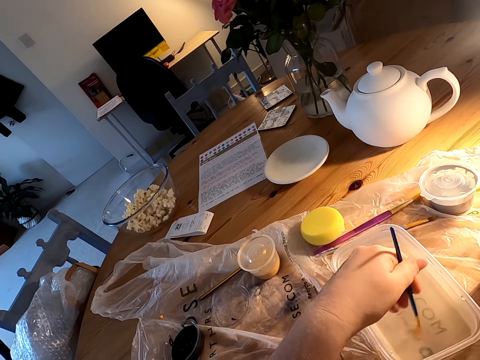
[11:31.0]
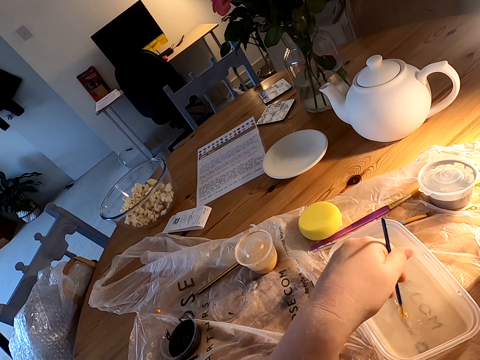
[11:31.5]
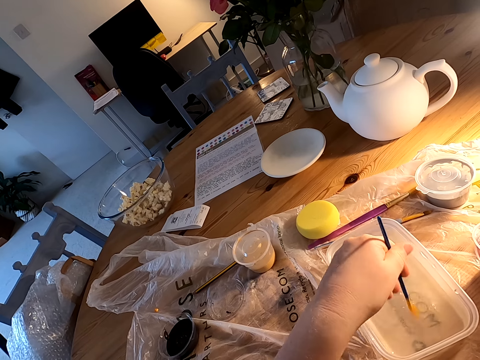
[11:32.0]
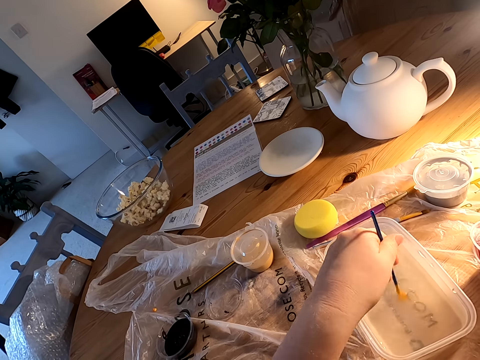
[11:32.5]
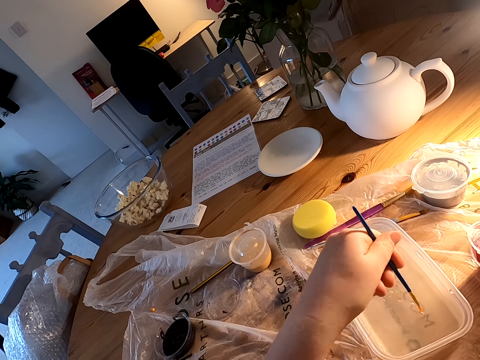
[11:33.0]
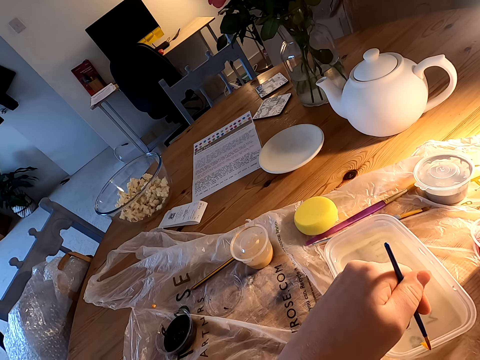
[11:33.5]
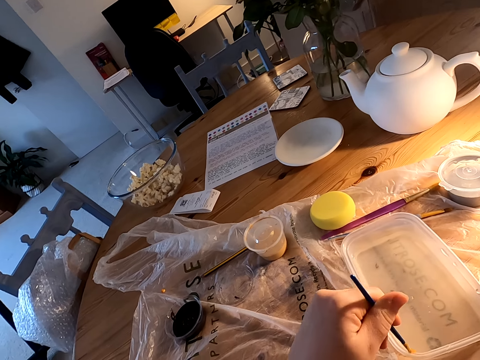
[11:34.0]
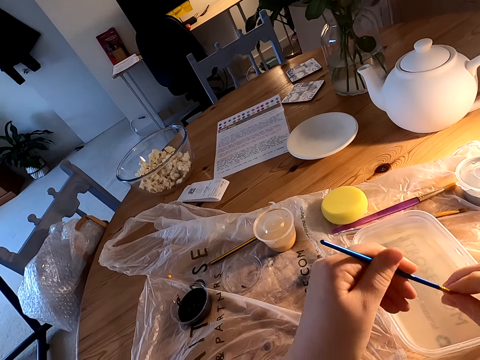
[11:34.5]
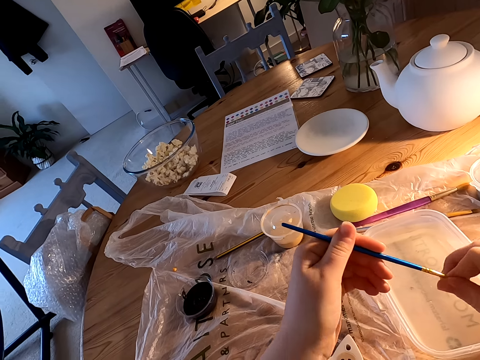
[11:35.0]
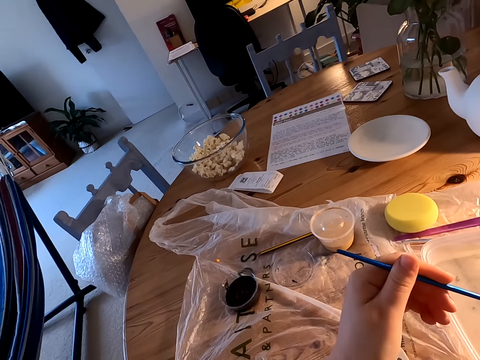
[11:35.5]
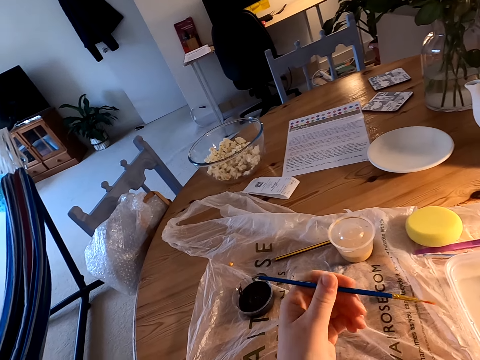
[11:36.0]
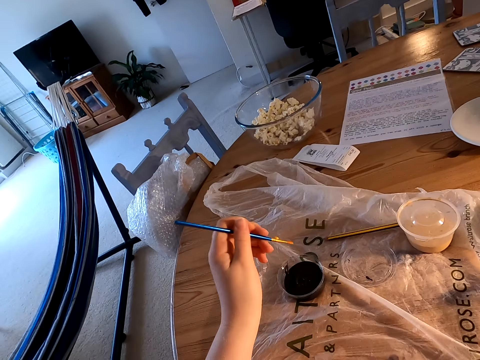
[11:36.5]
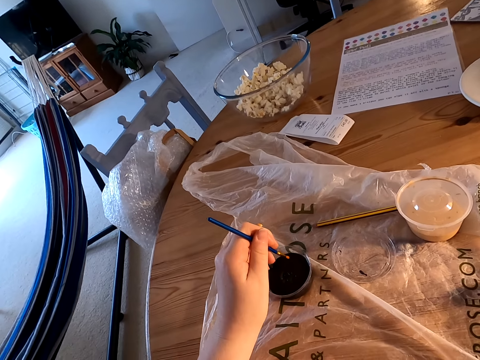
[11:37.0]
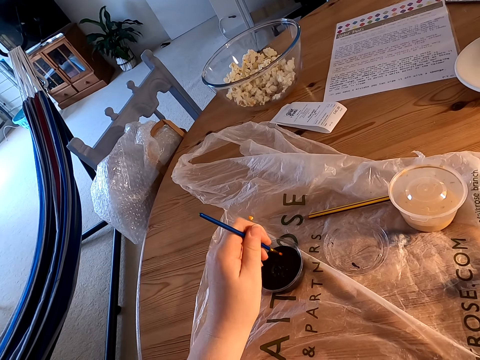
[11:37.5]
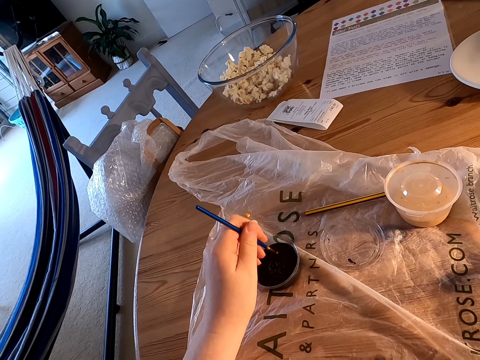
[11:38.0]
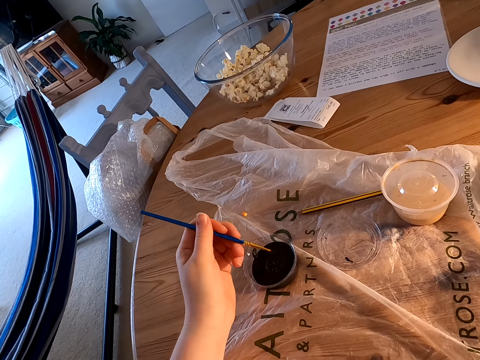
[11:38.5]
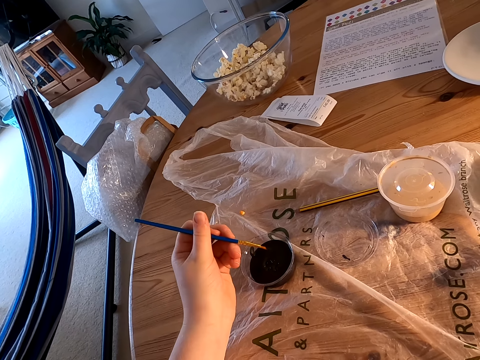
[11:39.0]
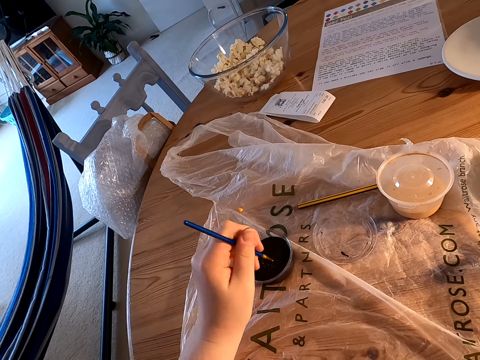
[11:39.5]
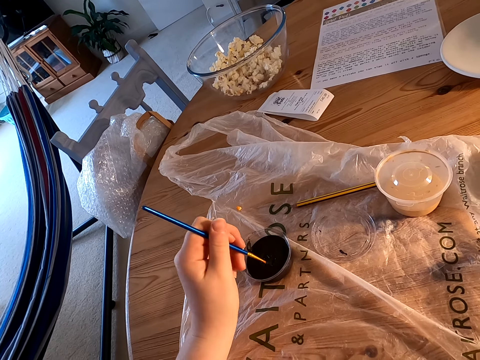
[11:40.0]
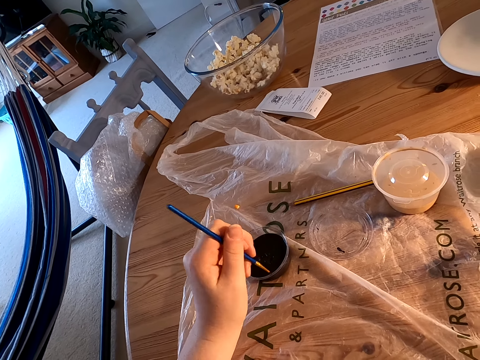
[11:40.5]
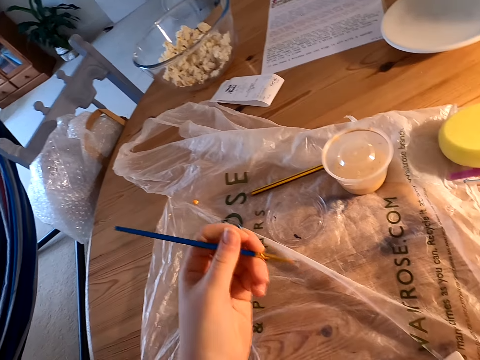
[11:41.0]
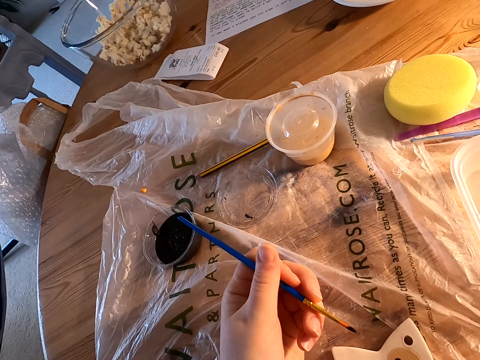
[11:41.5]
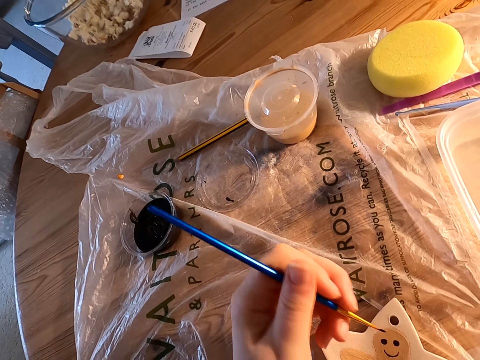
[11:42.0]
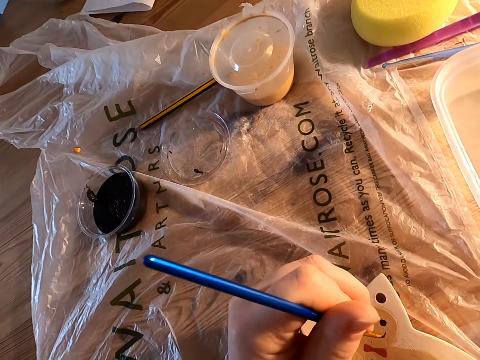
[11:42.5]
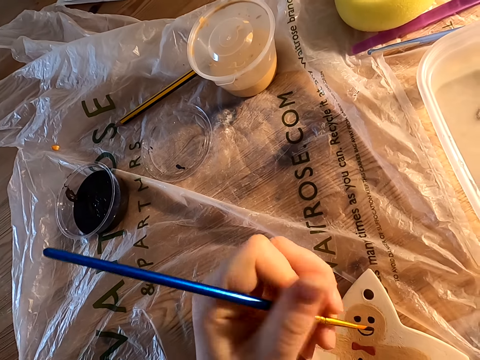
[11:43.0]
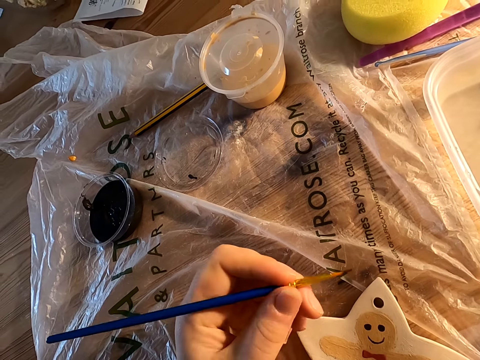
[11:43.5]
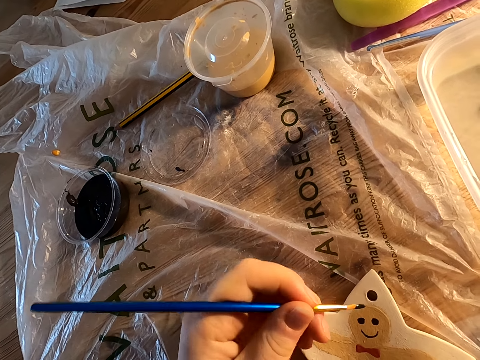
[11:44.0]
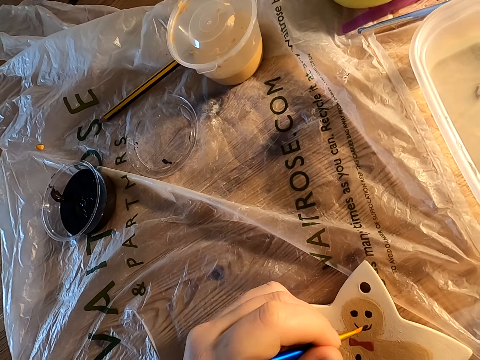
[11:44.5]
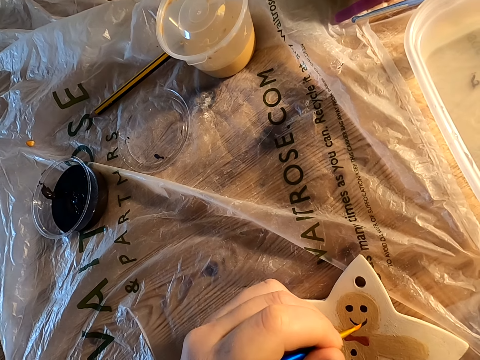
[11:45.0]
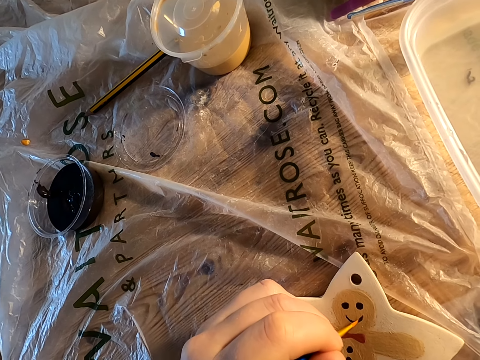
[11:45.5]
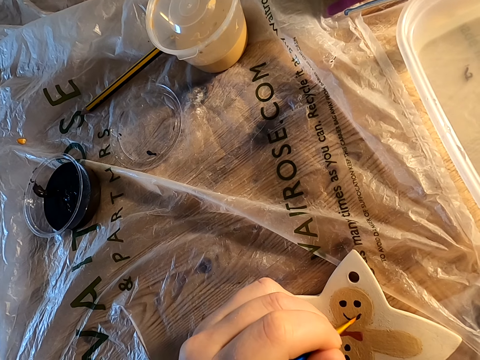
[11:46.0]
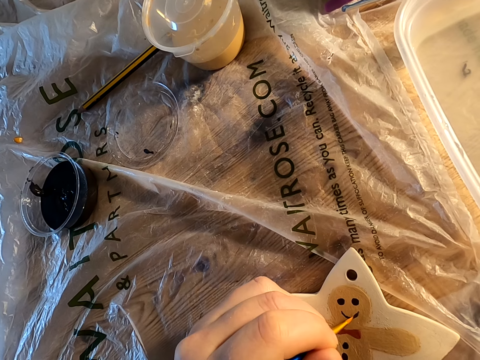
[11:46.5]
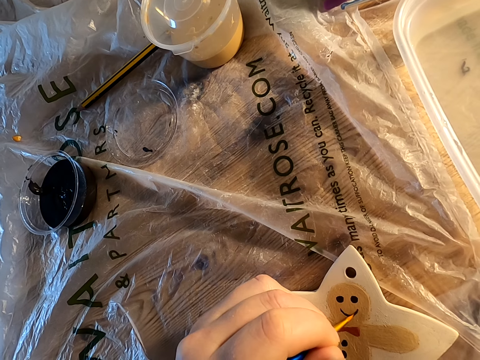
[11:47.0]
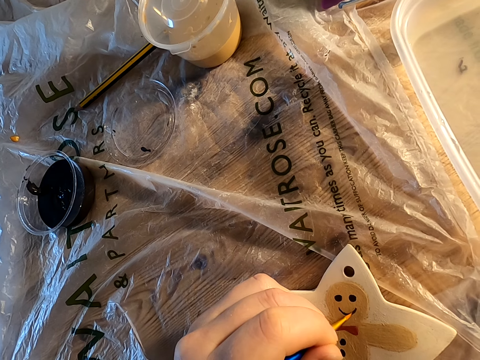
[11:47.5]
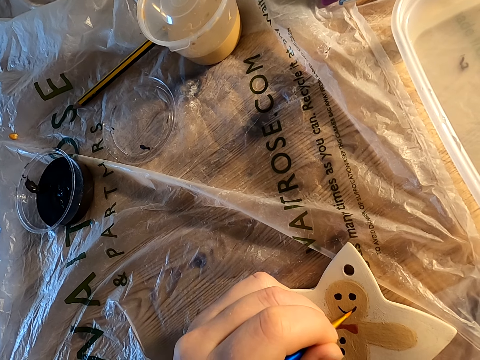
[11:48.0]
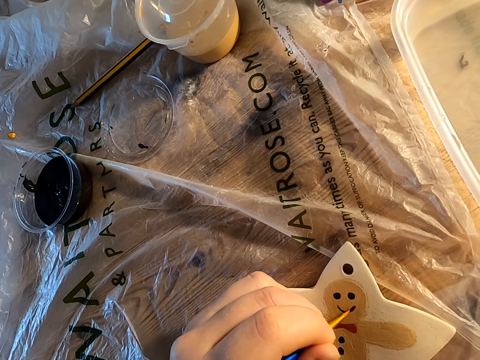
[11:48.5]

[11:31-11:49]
The camera wearer dips the paint brush in the plastic can with water on the table. They rotate the paint brush in the colorless liquid. They remove liquid on the paintbrush with a hand. They dip the paintbrush in the paint in the plastic can on the table. They decorate something on the table with the paint brush.

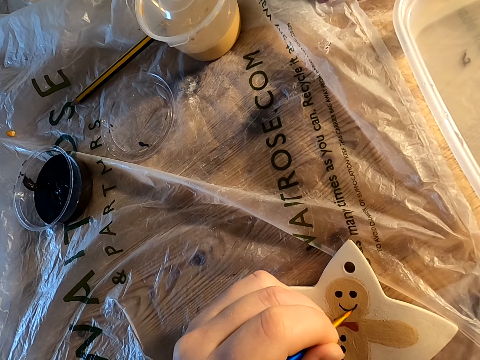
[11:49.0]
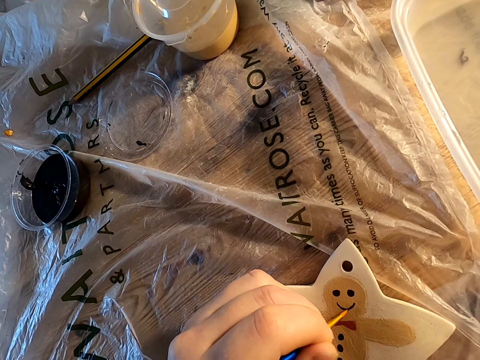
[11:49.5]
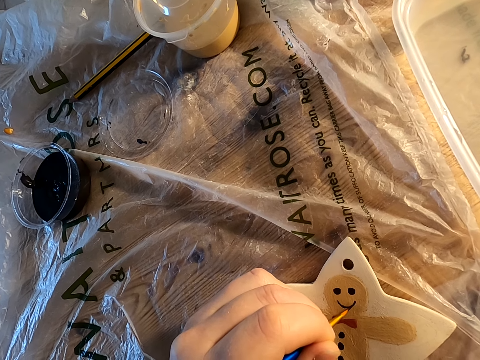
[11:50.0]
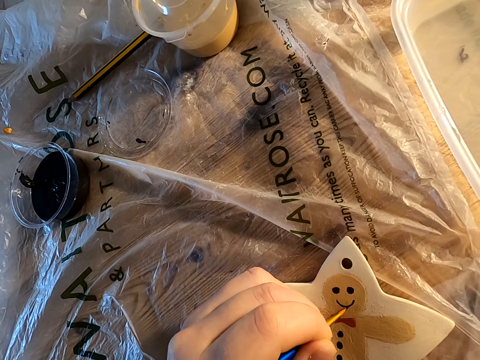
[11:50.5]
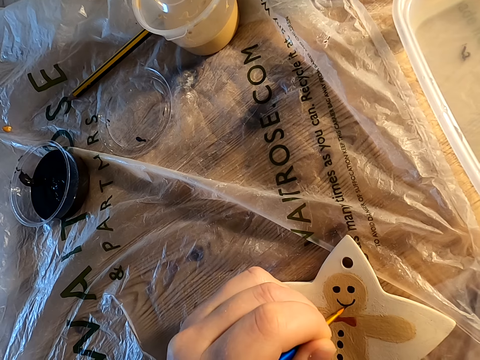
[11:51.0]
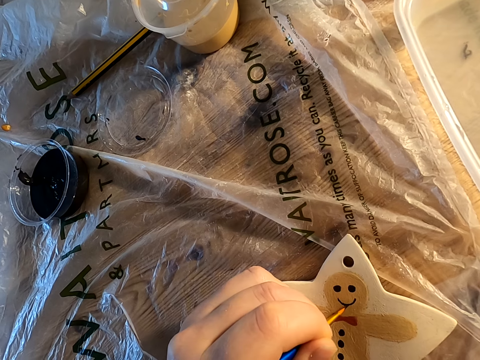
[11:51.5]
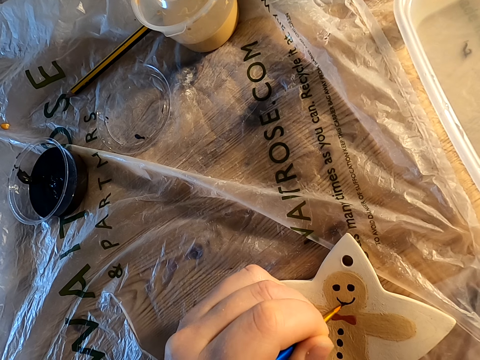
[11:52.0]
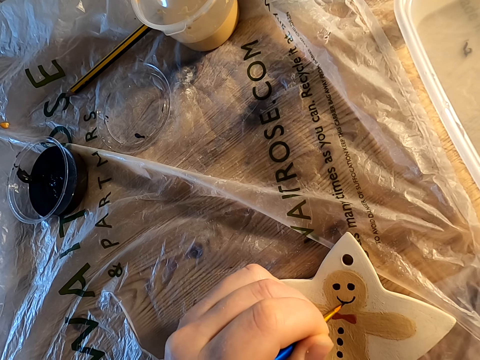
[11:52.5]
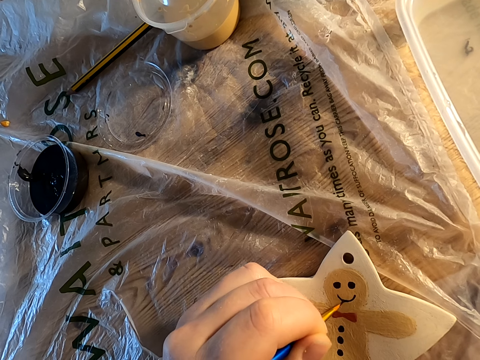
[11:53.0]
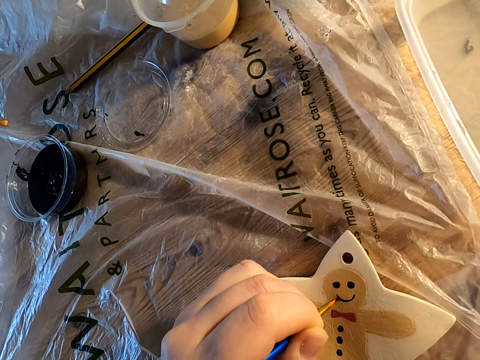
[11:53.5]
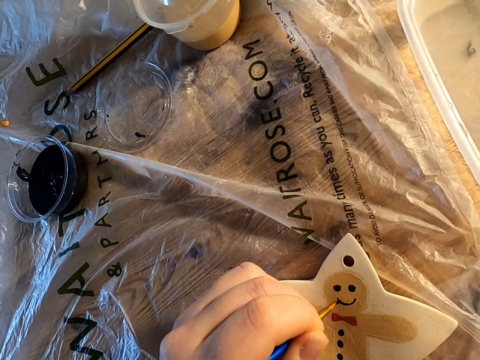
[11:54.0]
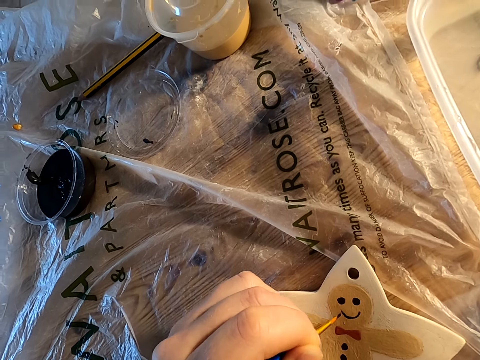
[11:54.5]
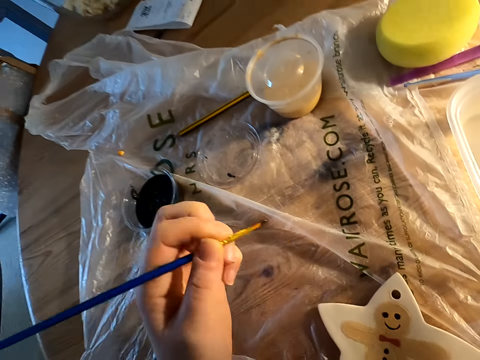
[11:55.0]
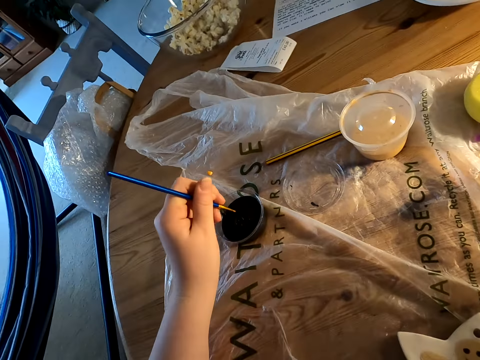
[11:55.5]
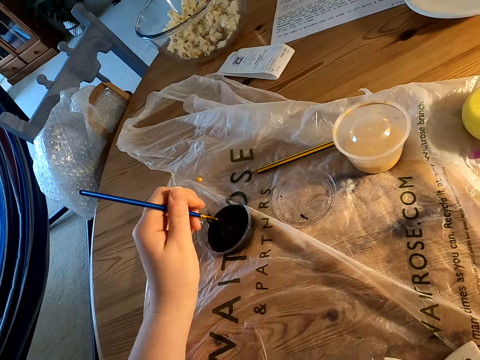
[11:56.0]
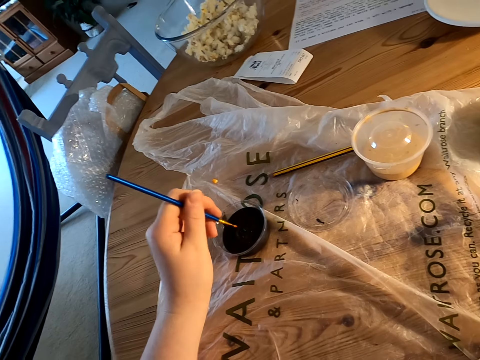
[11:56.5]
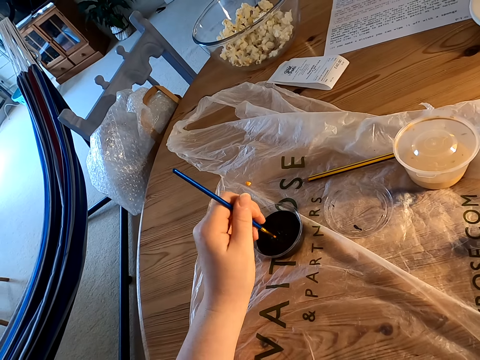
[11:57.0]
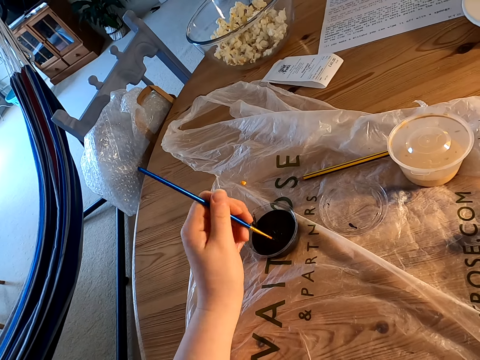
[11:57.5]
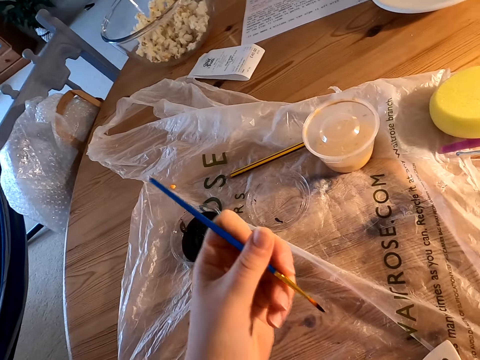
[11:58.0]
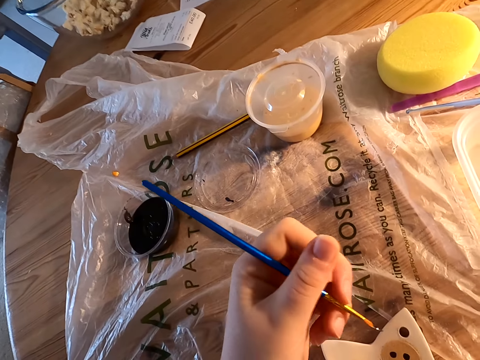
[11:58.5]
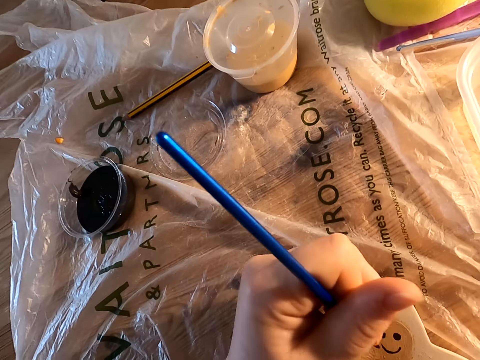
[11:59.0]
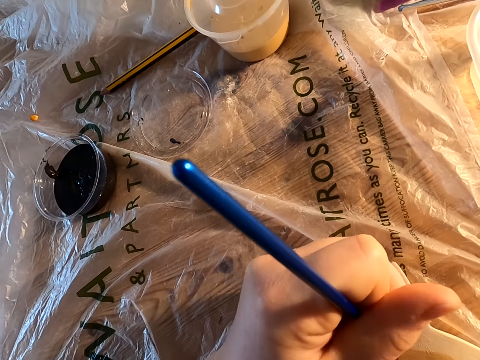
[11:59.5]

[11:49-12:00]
The camera wearer dips the paint in the plastic can on the table.
